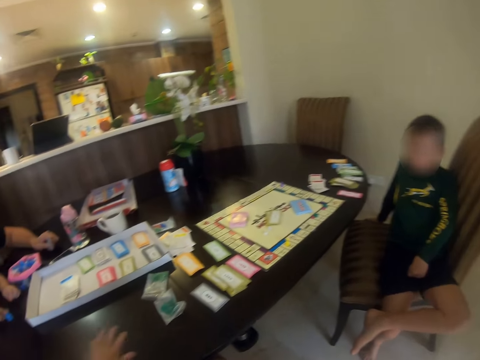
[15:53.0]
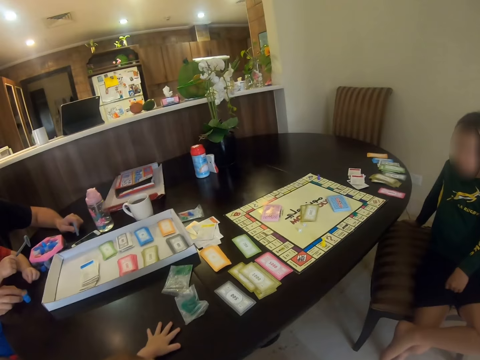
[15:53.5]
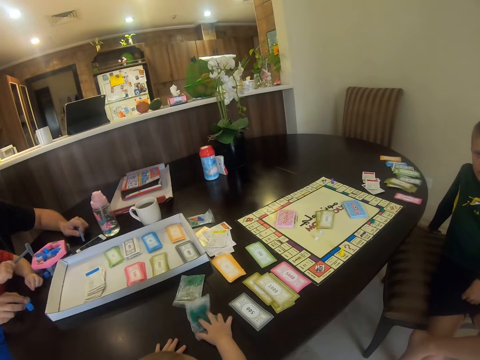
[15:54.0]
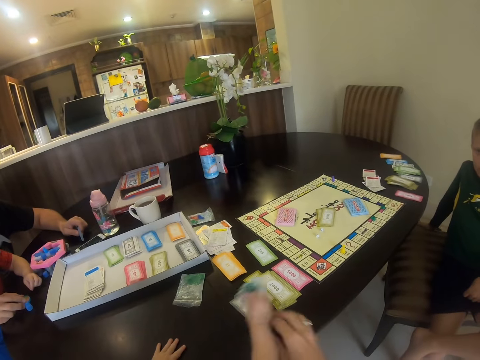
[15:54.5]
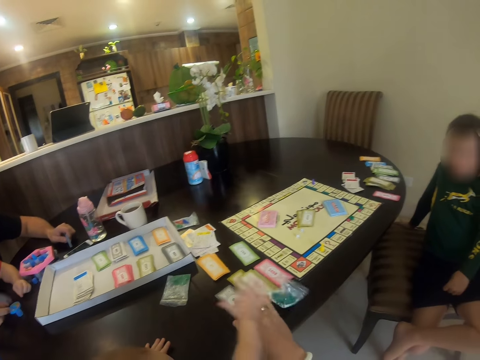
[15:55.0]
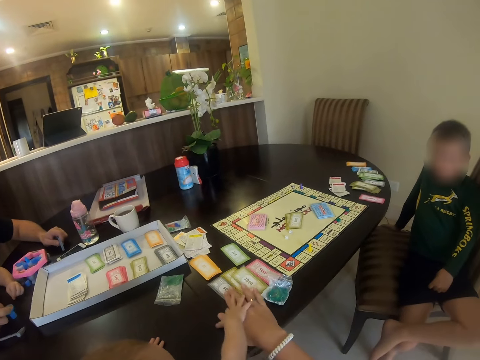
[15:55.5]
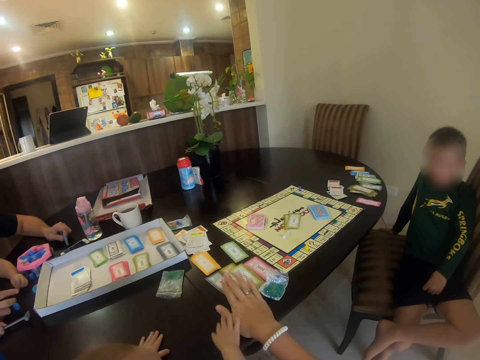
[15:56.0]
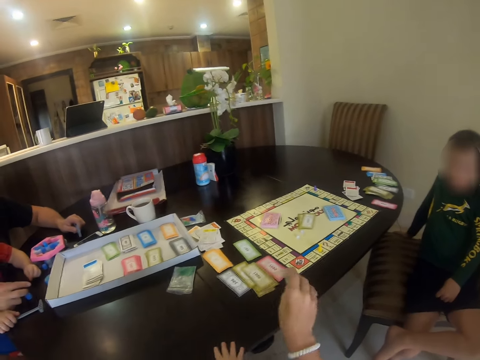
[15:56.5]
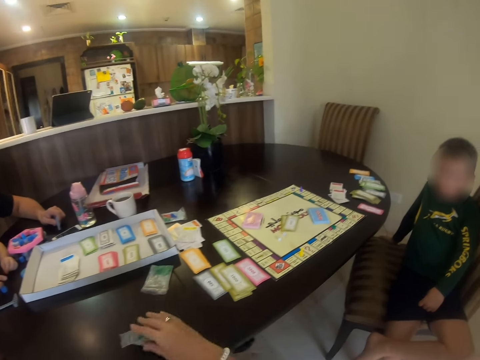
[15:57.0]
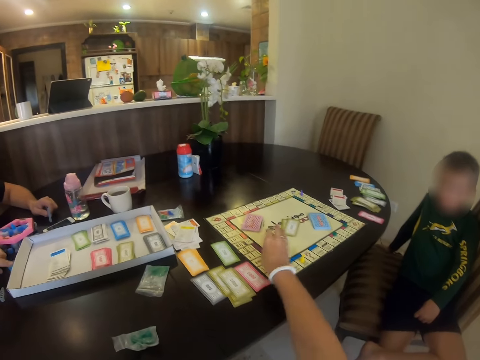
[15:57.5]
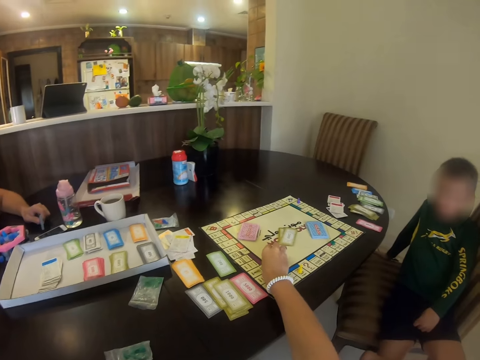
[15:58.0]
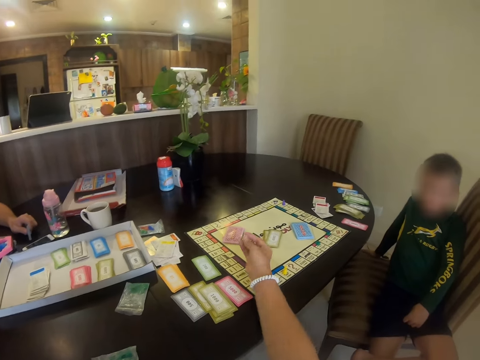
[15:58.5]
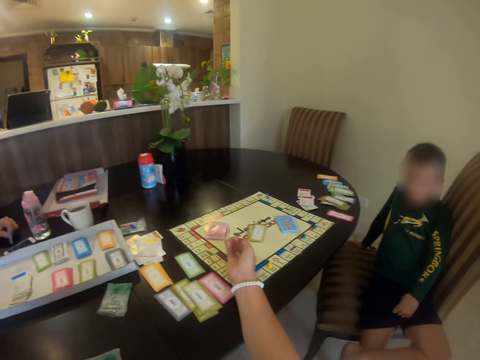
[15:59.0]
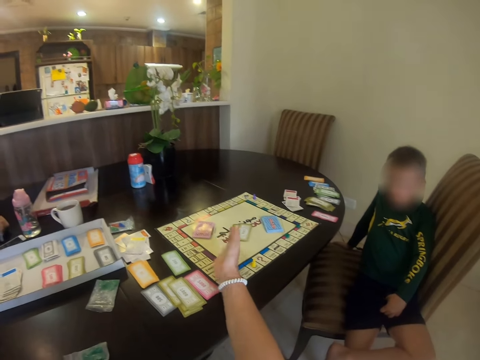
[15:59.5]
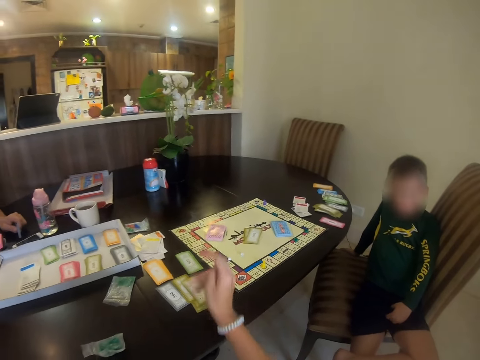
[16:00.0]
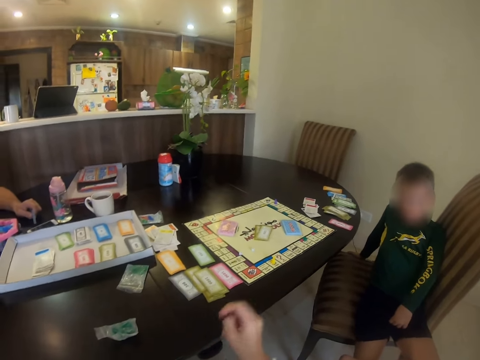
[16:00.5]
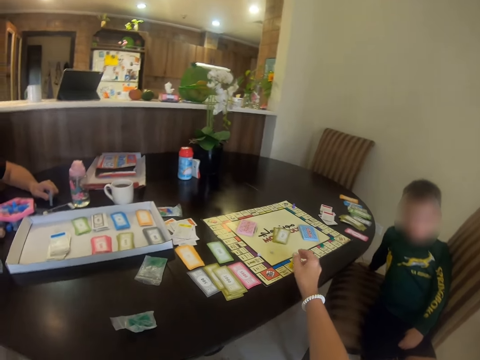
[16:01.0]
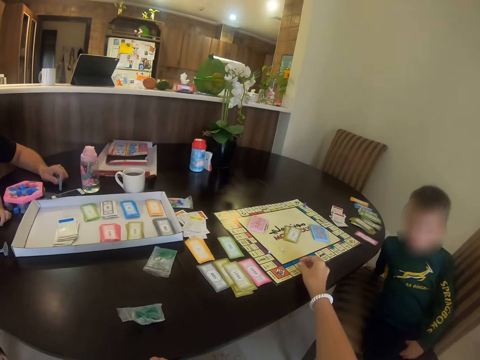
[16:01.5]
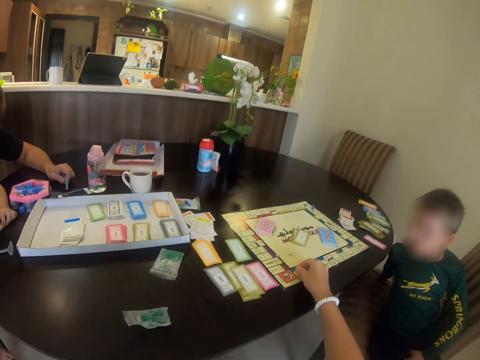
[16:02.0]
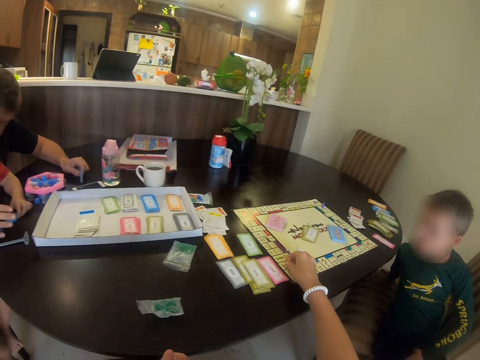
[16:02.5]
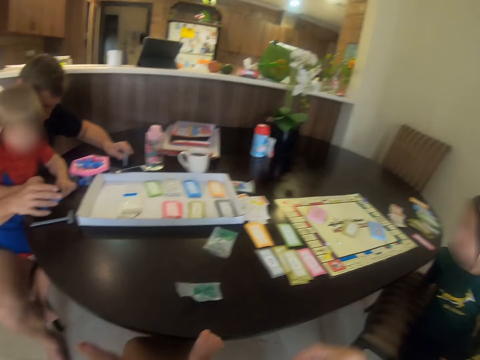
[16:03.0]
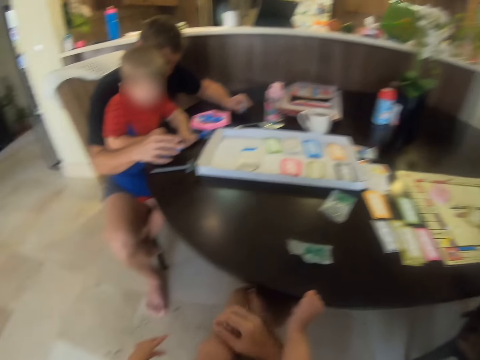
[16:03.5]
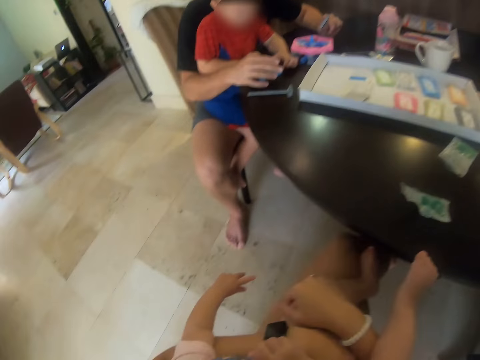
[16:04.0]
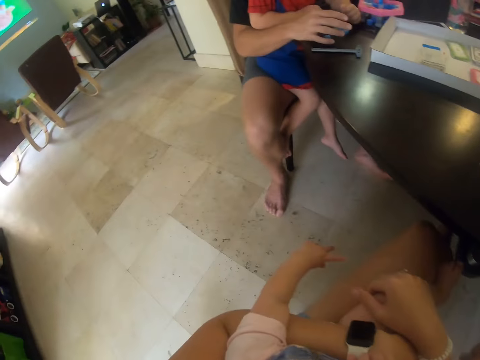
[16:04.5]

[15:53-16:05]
The camera wearer picks the nylon. They move the polythene paper in the table. They move the nylon aside in the table. They pick the meeple in the board. They throw something on the chart. They place the meeples back to the board. They move the meeple in the board.

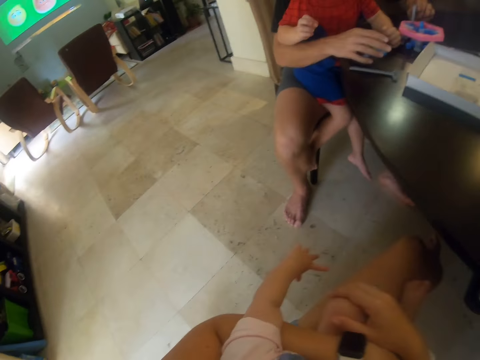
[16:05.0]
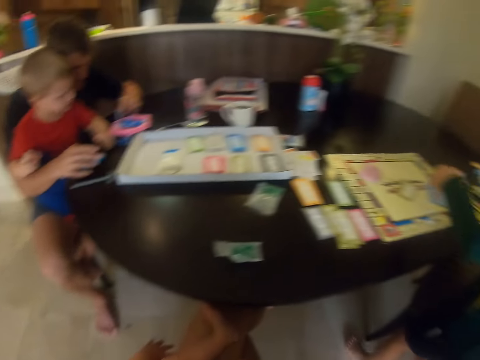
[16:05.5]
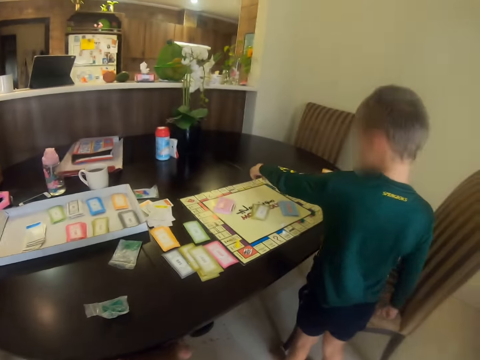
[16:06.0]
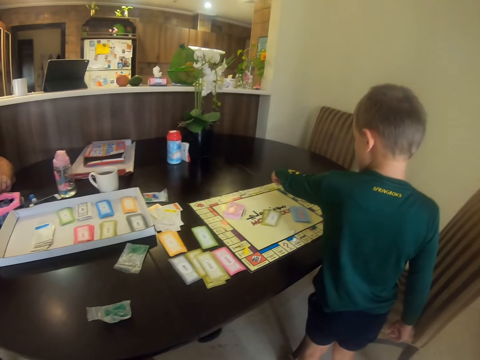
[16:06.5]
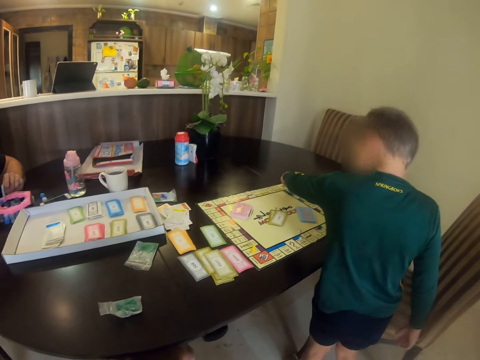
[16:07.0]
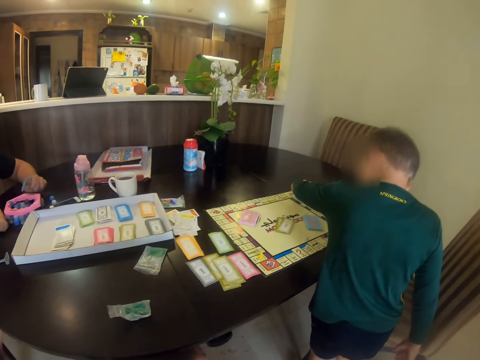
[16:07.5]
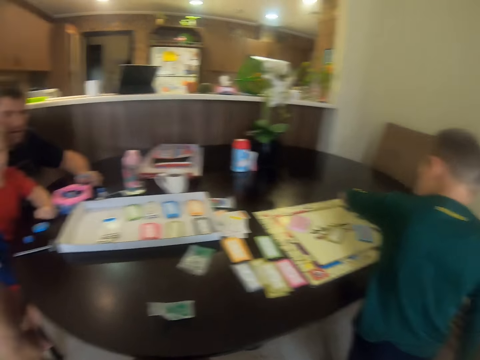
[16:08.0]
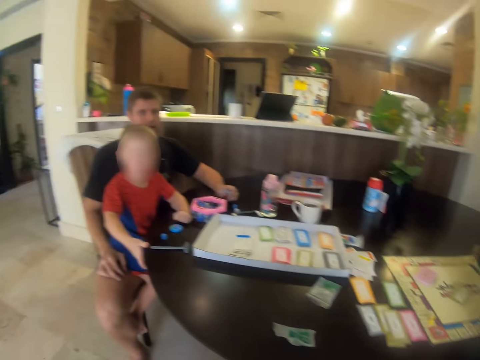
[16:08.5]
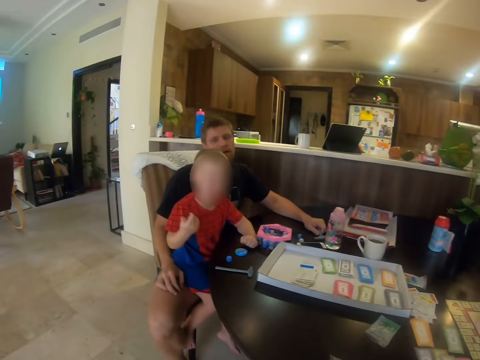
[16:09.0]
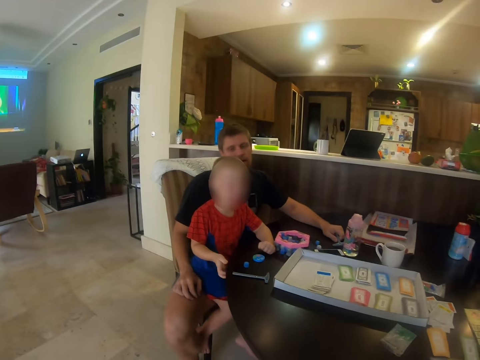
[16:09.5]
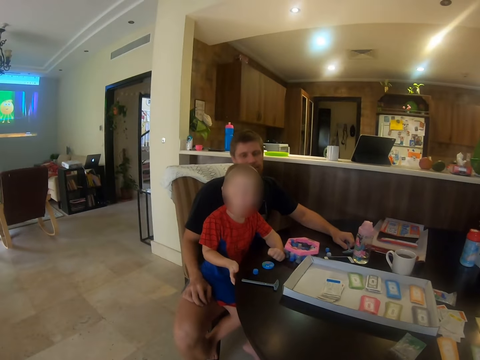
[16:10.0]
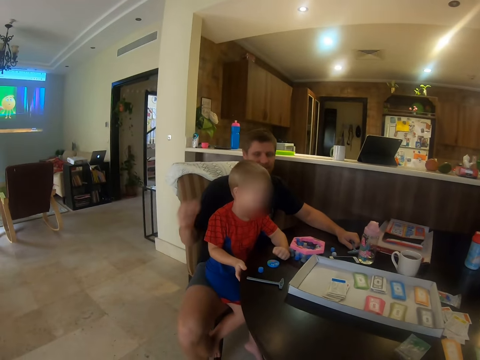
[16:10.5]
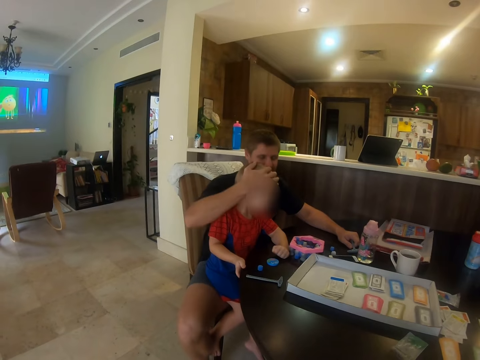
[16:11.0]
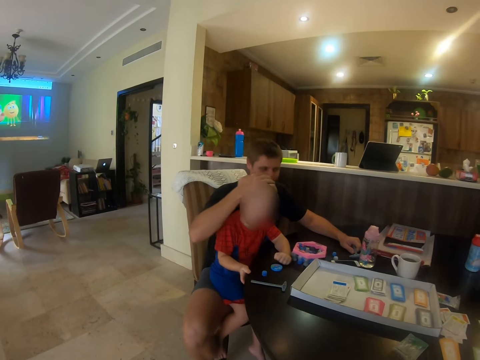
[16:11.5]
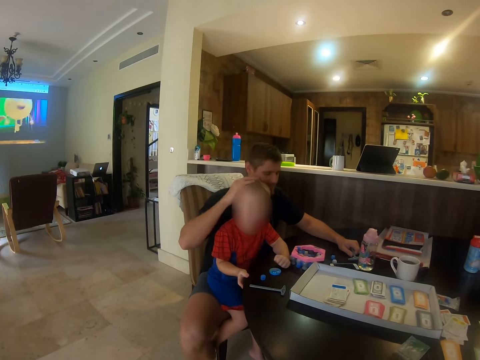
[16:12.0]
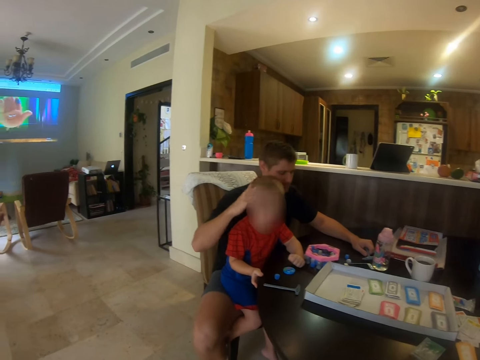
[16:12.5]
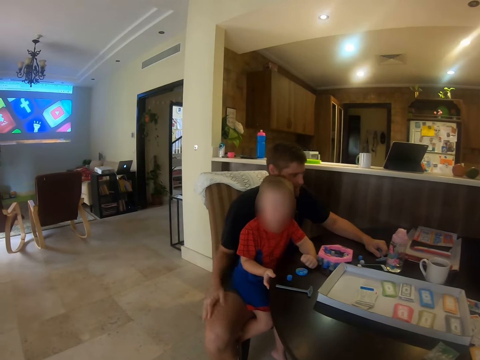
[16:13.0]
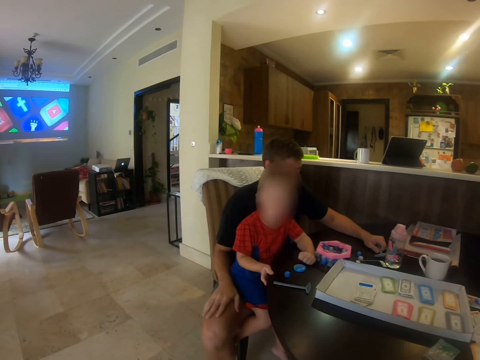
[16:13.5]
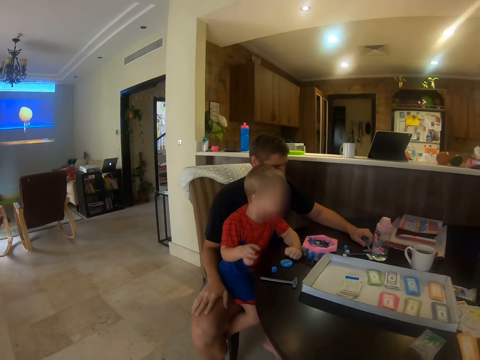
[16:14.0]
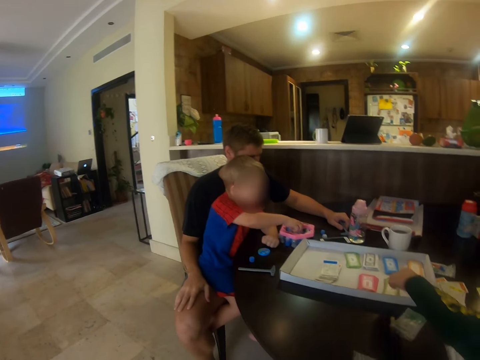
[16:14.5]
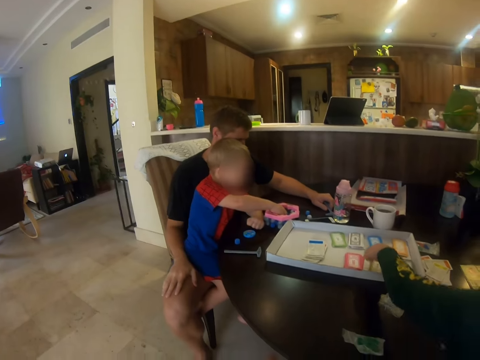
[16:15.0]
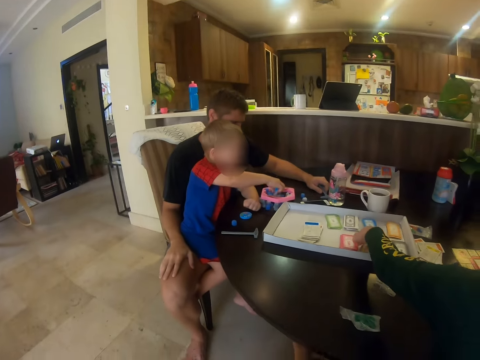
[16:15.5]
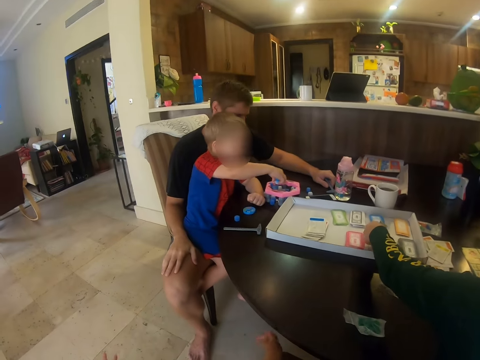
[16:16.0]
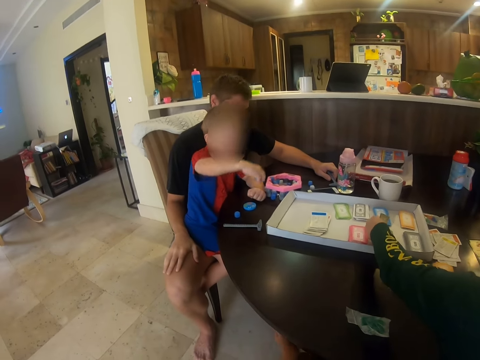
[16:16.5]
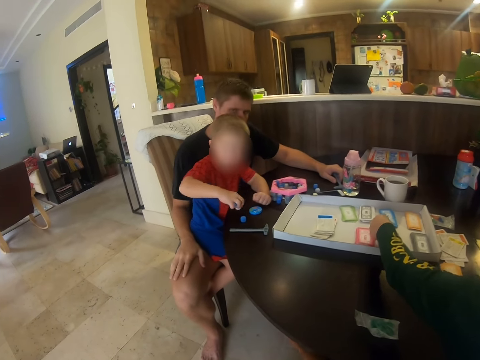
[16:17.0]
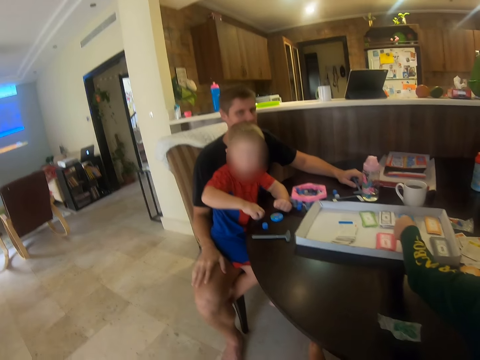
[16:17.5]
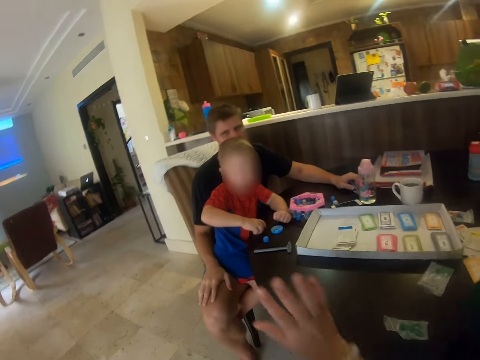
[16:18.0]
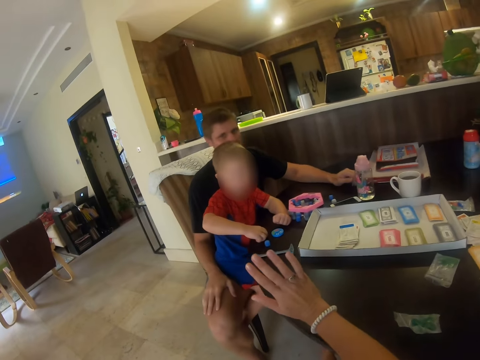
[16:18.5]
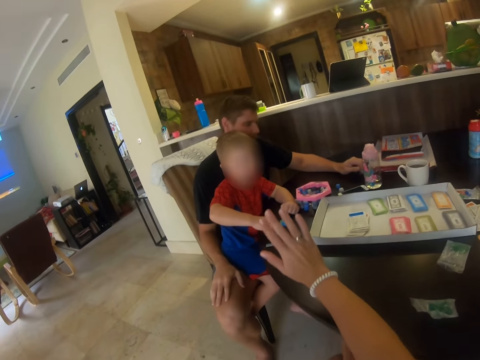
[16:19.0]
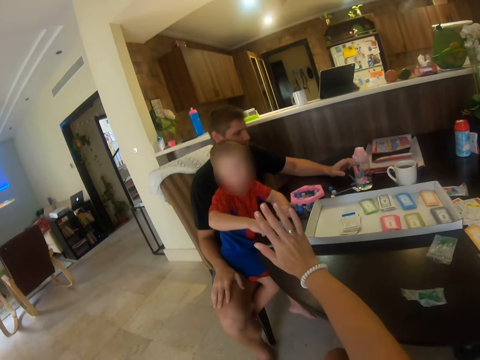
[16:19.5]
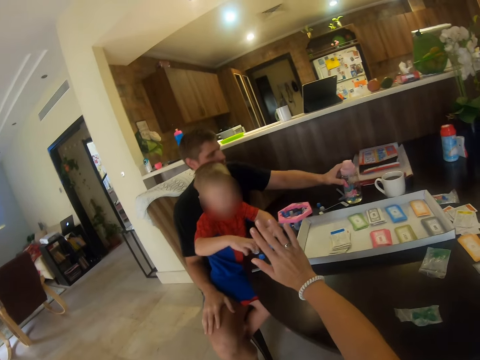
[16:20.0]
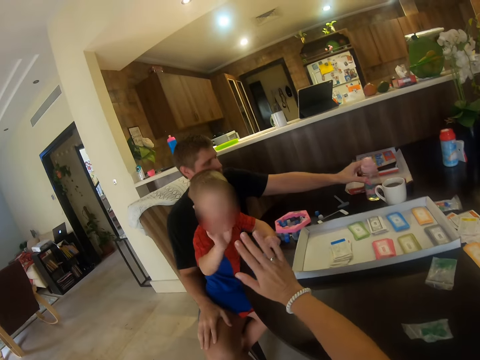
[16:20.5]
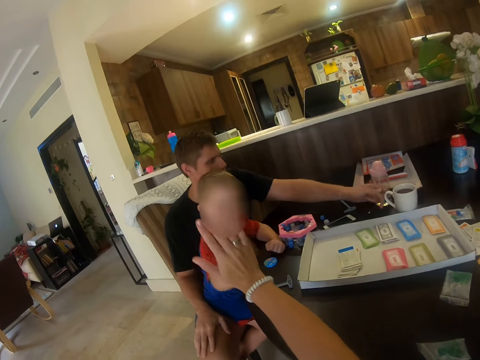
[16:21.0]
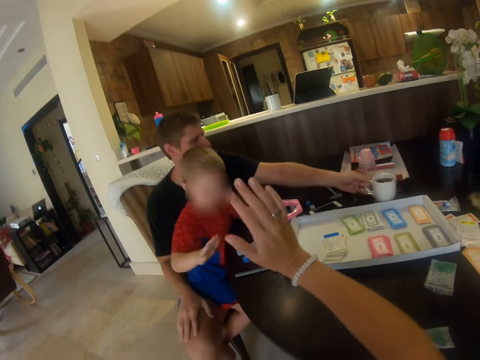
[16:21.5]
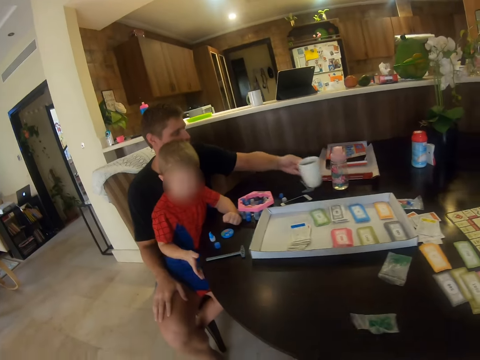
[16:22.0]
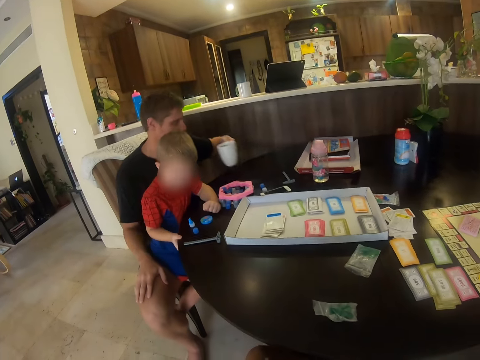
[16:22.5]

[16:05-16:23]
A child moves something. Another child communes with the camera wearer. A man touches the head of the other child. The first child picks a card. The camera wearer touches the other child. The man picks a cup. The camera wearer shakes hands with the other child.
